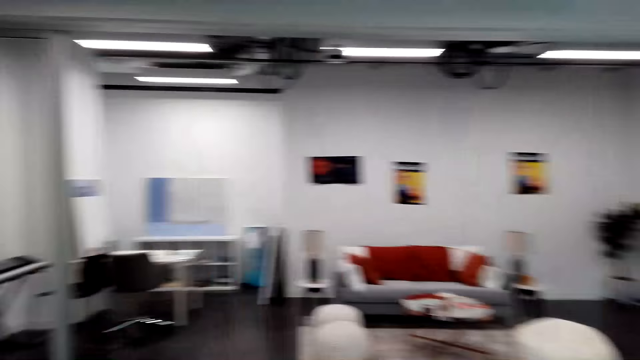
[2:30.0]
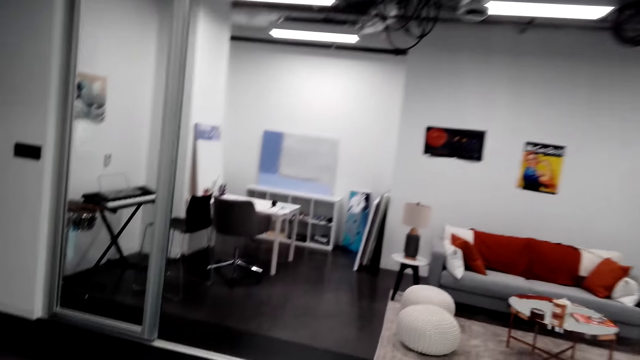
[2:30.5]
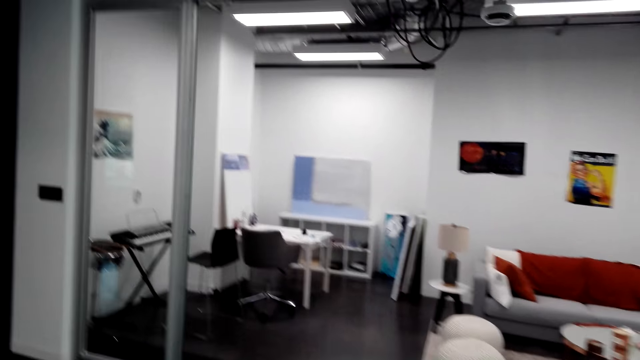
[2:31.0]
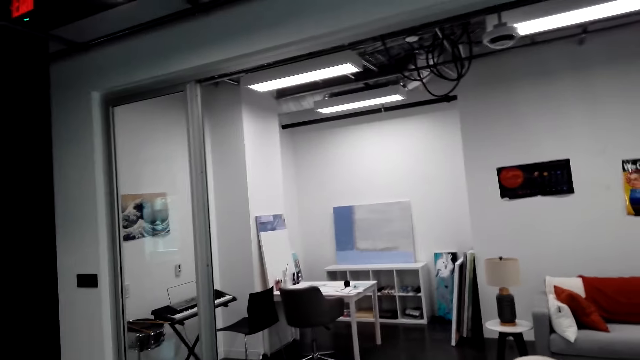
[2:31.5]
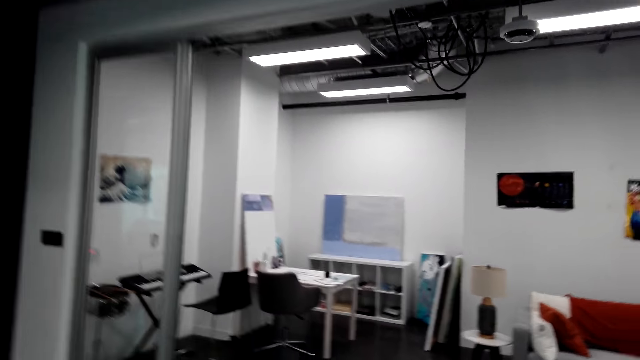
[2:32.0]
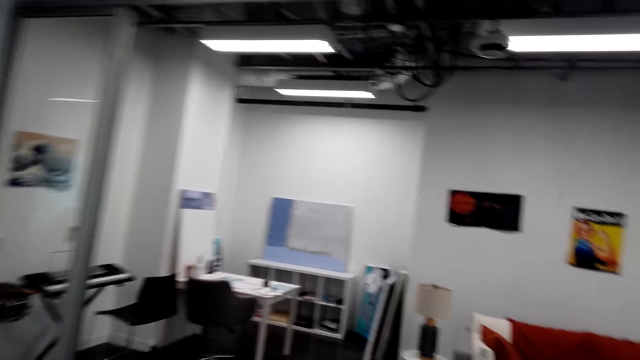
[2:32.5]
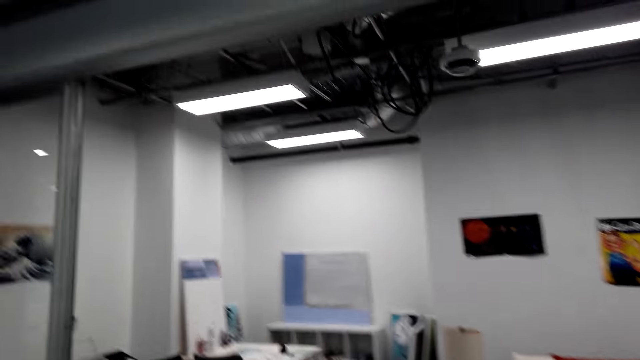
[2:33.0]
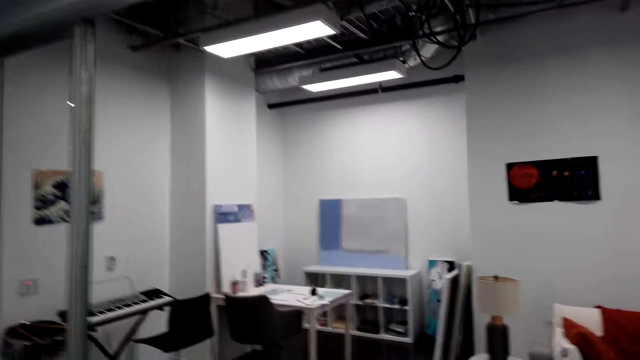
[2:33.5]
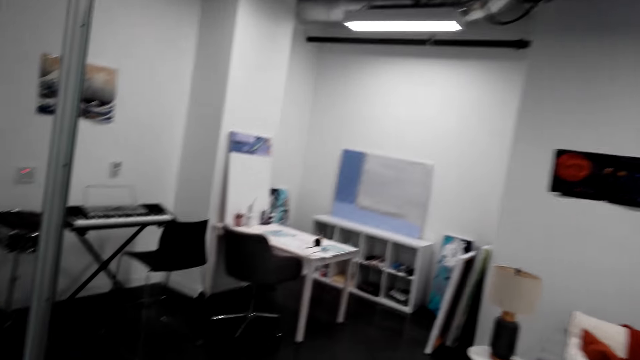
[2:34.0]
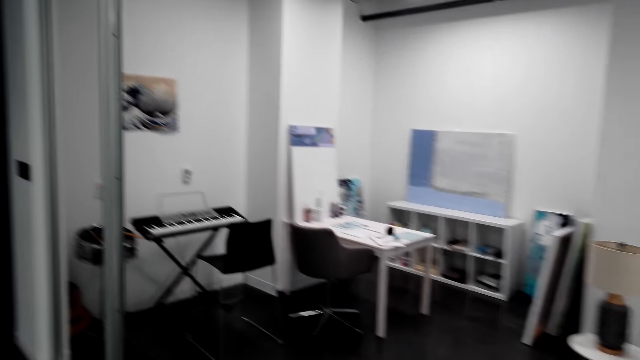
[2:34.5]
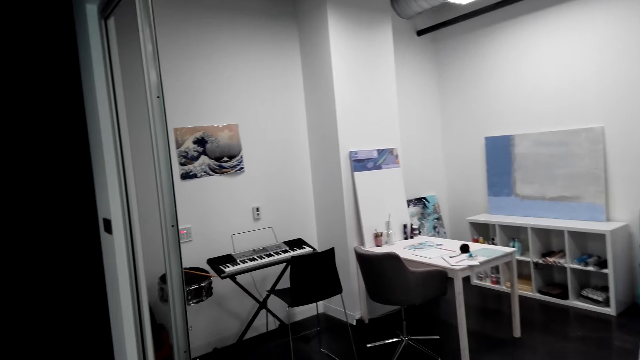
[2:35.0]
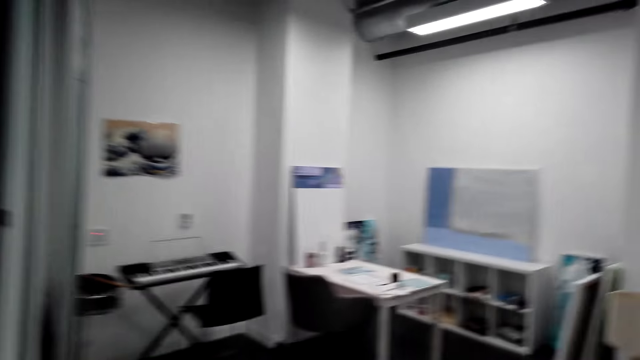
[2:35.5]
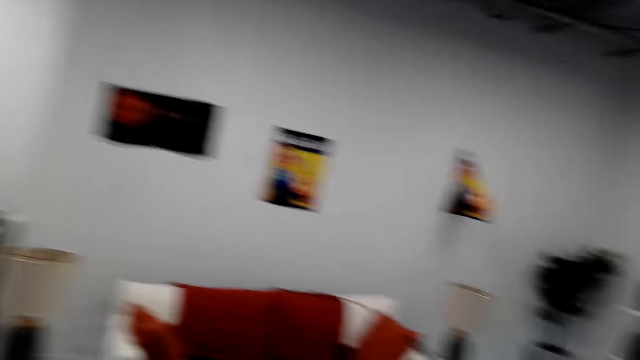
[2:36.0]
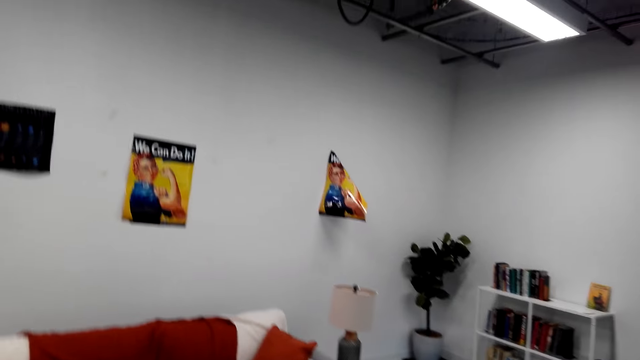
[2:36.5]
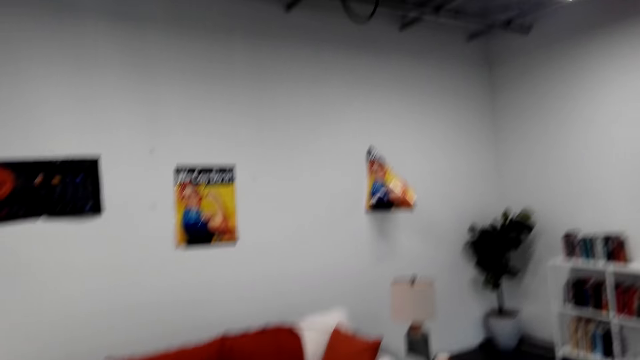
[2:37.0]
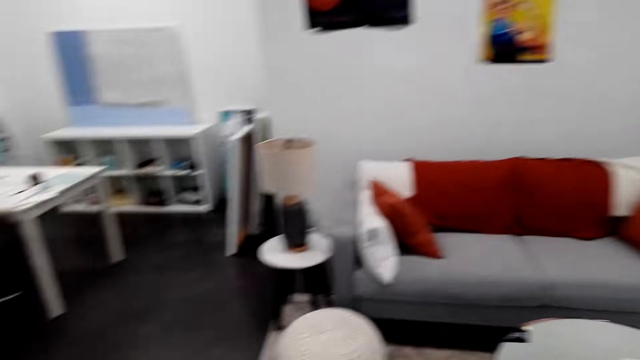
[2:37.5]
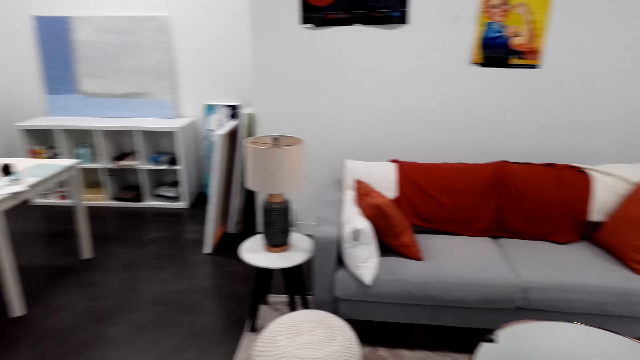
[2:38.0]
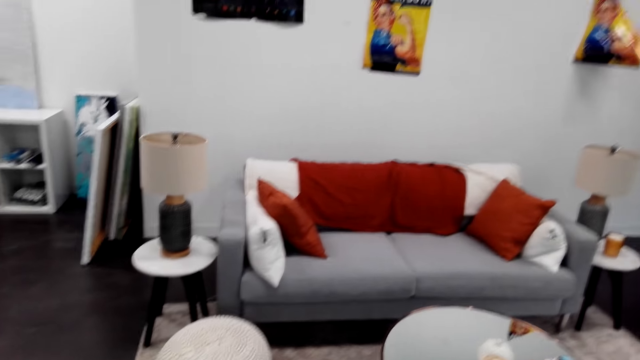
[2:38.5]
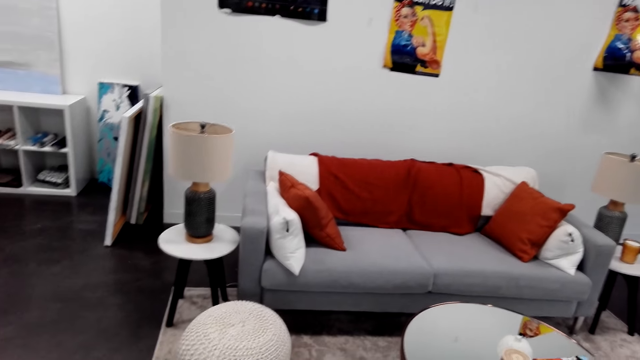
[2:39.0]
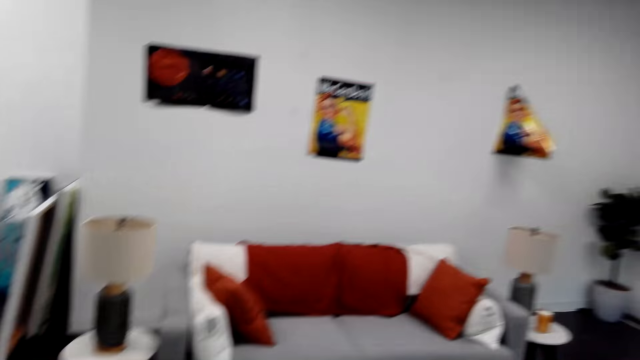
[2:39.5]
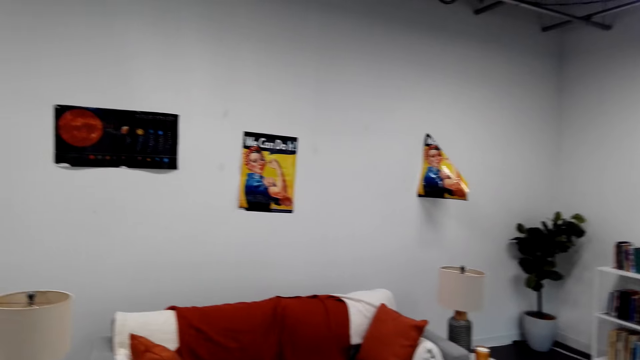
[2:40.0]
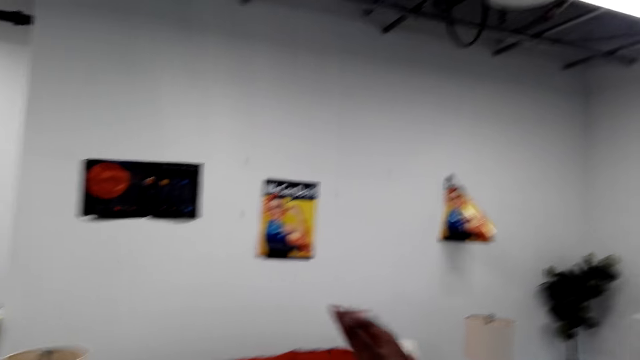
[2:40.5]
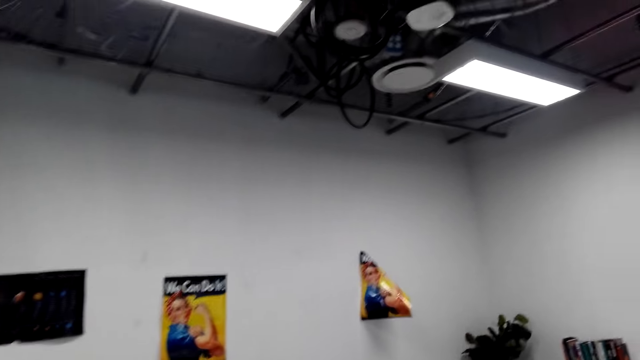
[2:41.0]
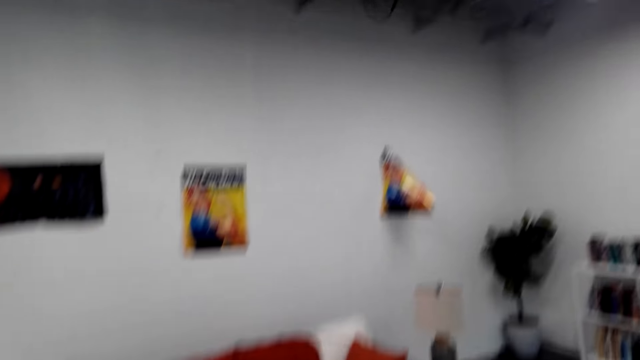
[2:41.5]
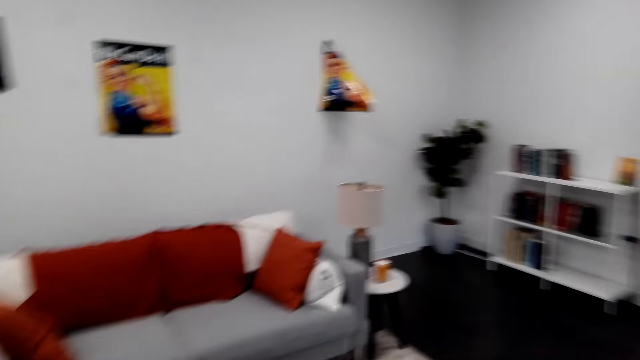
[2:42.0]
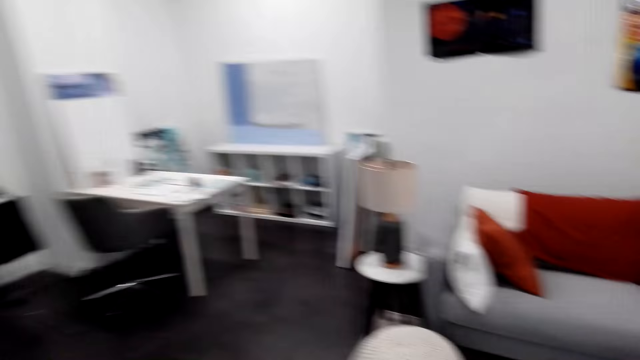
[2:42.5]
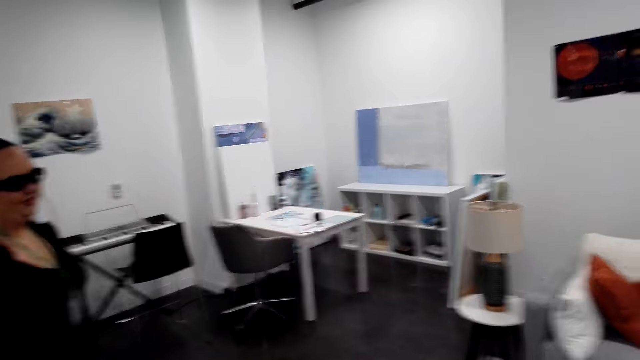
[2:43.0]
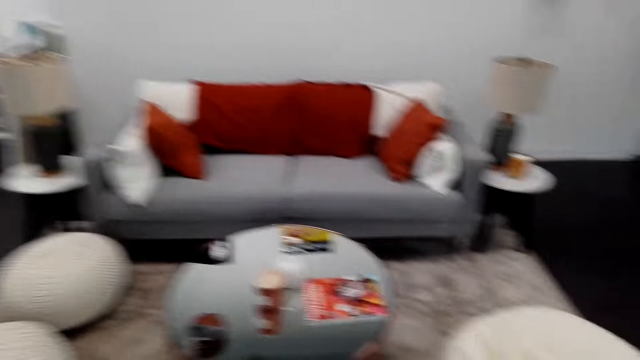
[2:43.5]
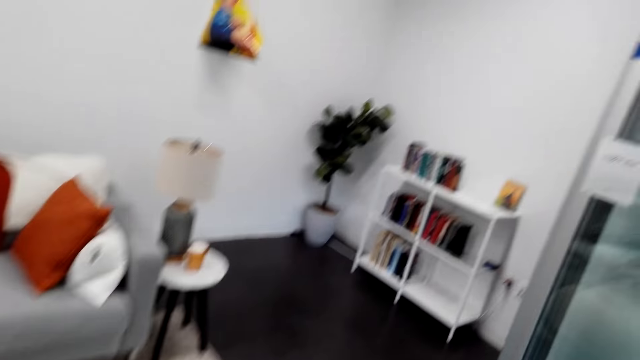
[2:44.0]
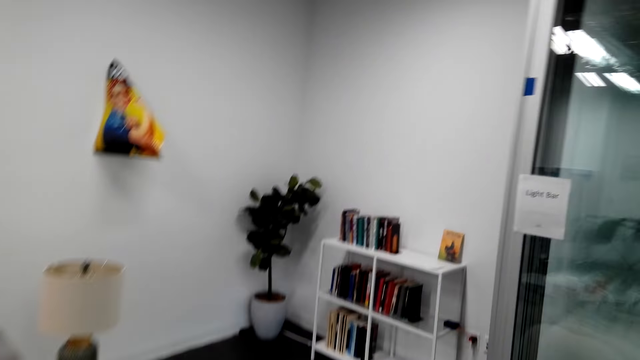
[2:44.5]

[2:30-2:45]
The camera wearer dialogues with a woman. They look around. They raise a hand up.

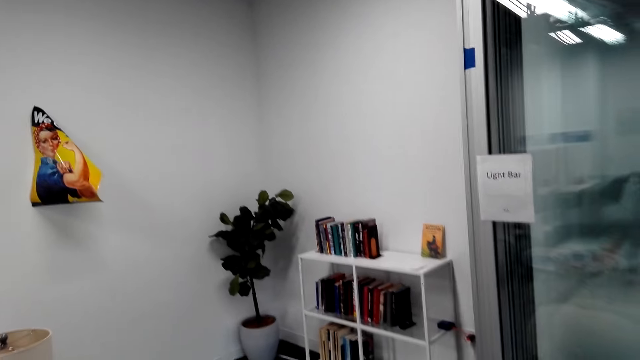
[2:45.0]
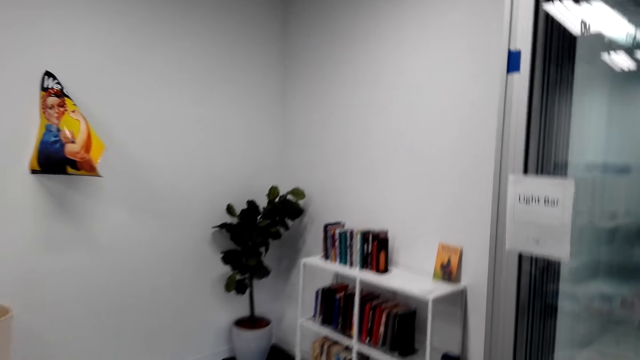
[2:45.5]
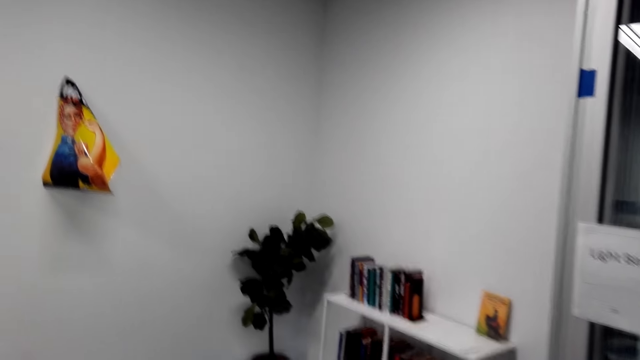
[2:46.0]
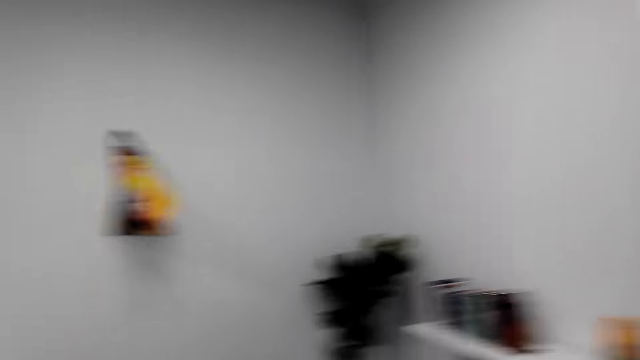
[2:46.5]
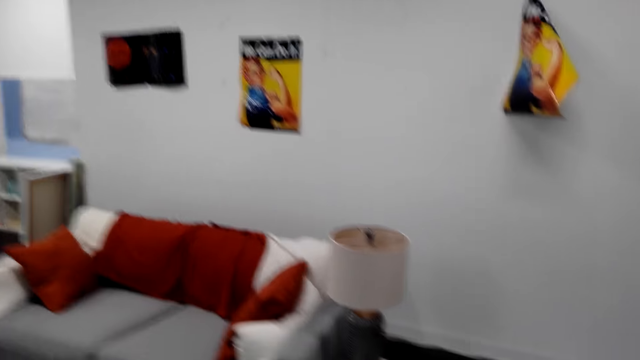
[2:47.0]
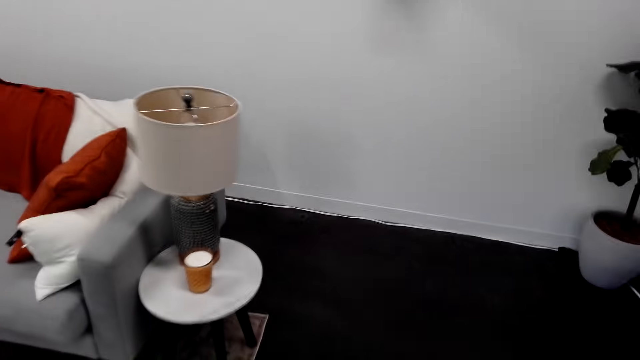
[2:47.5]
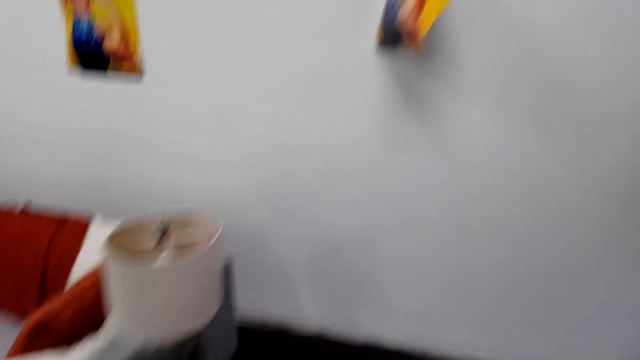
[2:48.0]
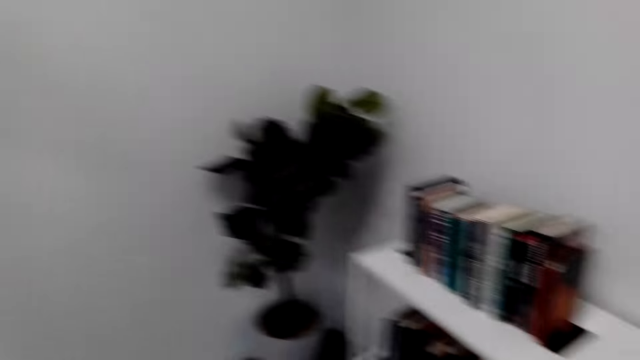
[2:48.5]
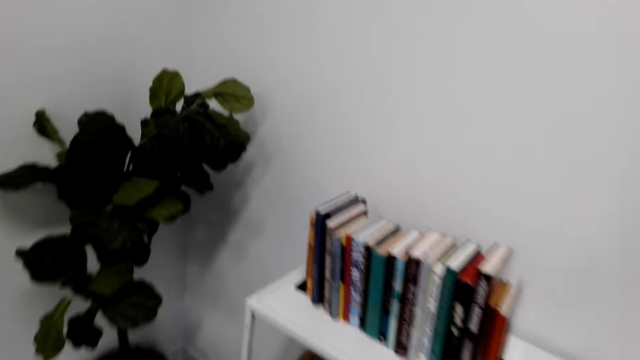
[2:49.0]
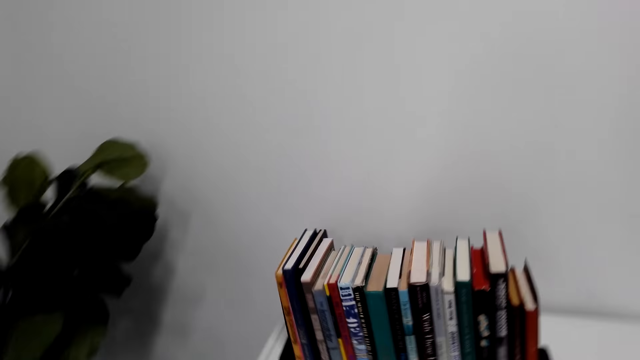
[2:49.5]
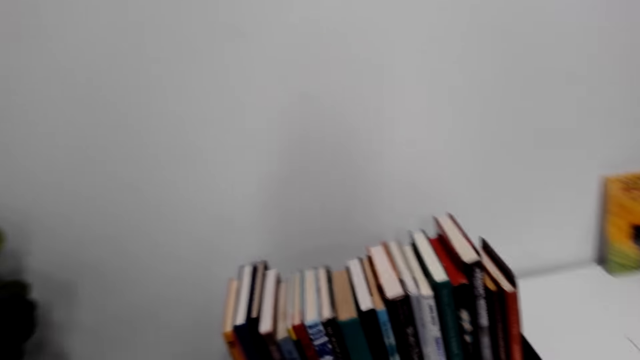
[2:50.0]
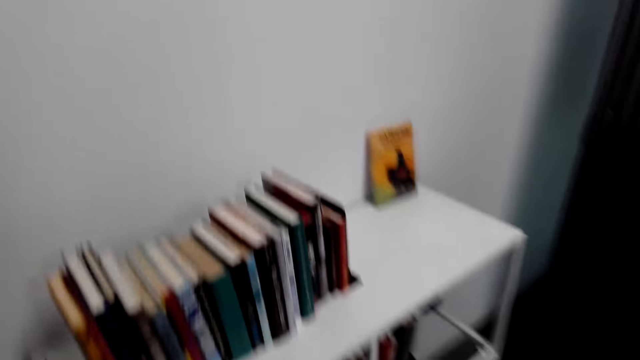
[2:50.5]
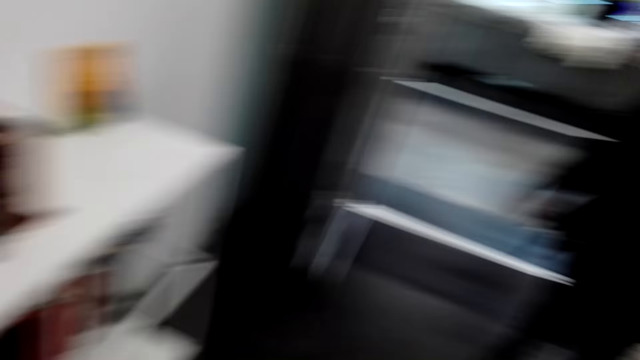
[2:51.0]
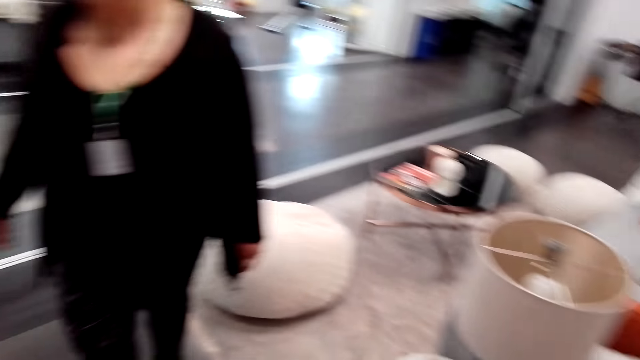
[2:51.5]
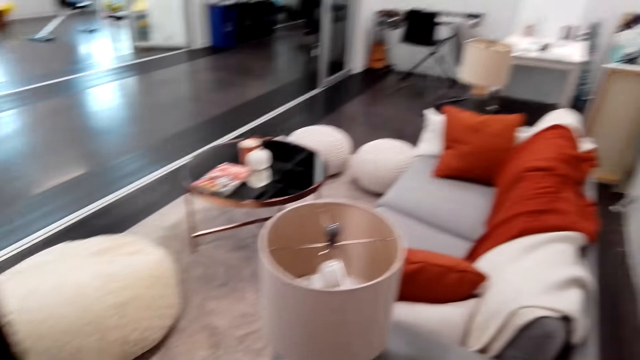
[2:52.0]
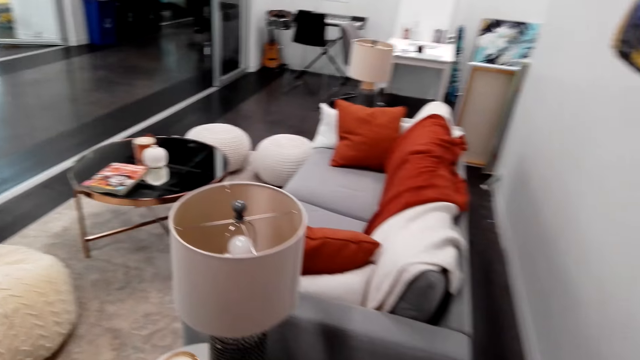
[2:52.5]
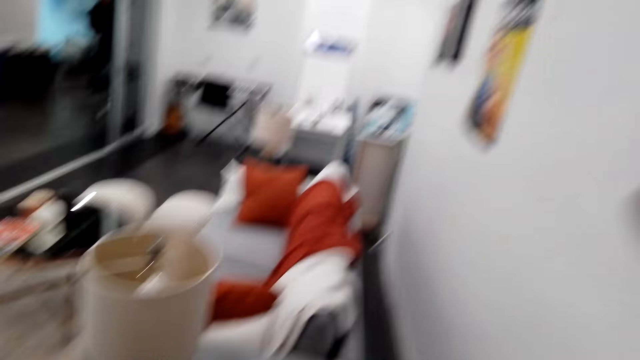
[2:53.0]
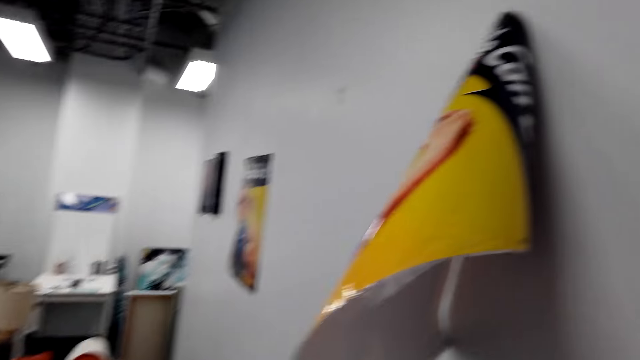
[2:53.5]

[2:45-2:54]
The camera wearer dialogues with a woman. They watch the background. The woman walks.
